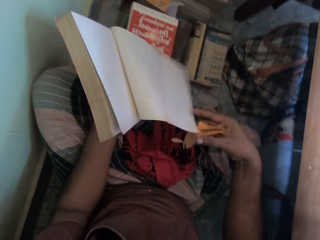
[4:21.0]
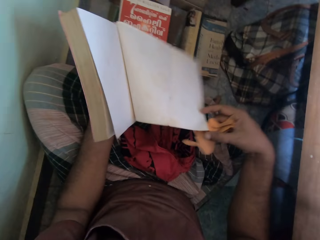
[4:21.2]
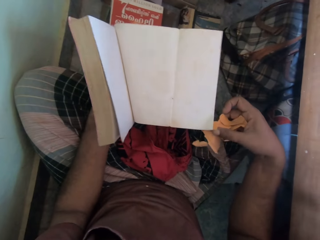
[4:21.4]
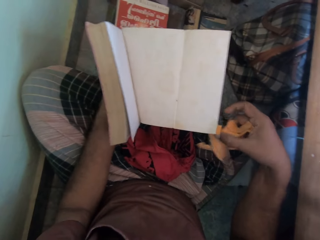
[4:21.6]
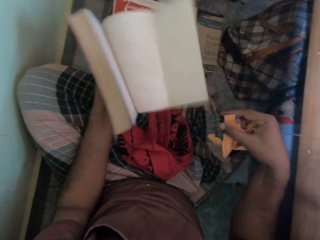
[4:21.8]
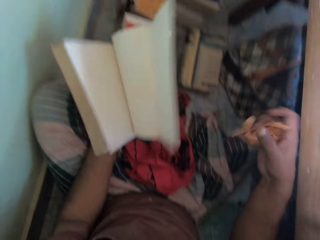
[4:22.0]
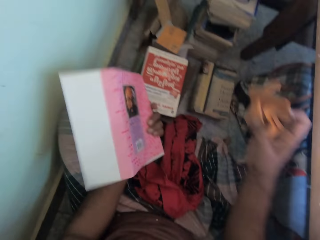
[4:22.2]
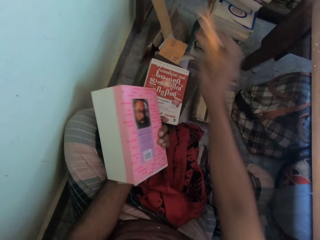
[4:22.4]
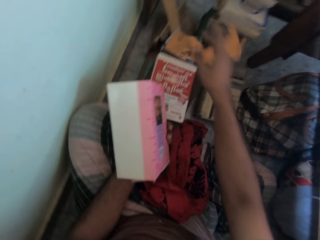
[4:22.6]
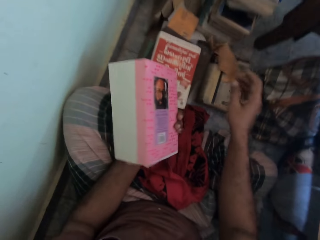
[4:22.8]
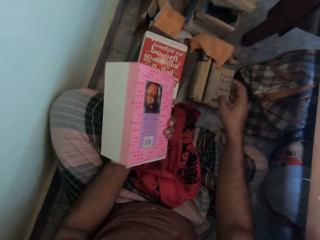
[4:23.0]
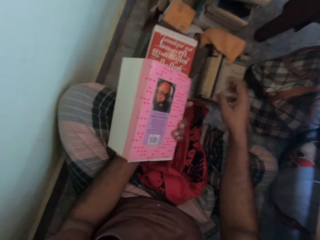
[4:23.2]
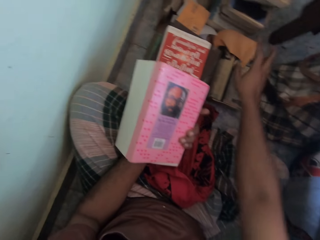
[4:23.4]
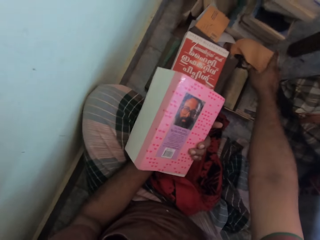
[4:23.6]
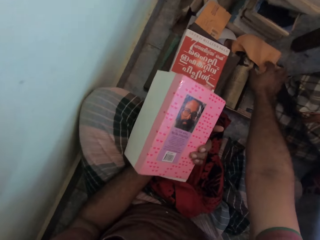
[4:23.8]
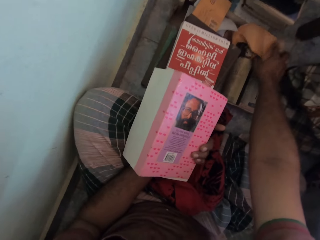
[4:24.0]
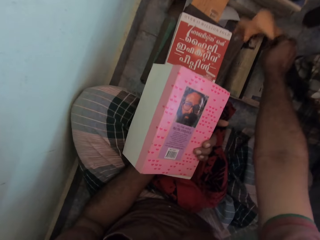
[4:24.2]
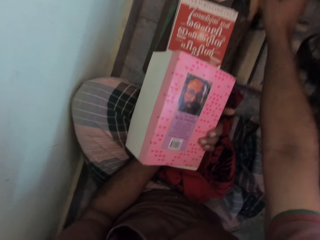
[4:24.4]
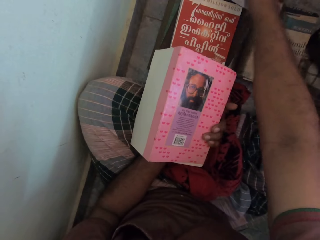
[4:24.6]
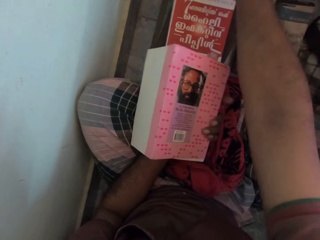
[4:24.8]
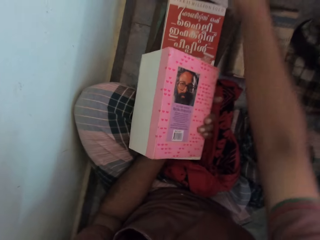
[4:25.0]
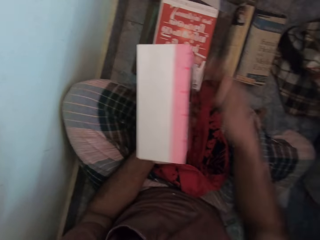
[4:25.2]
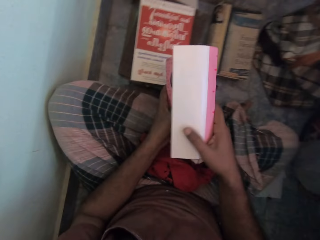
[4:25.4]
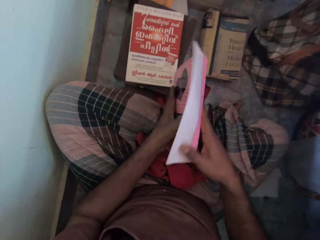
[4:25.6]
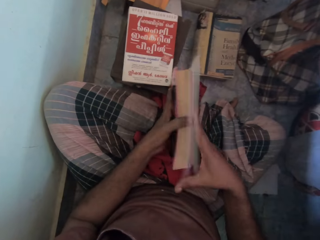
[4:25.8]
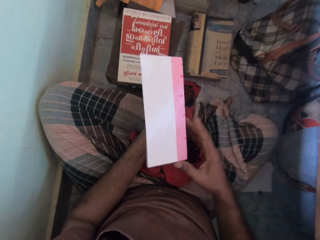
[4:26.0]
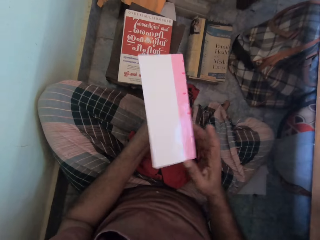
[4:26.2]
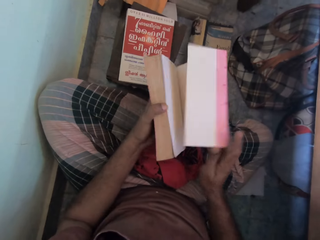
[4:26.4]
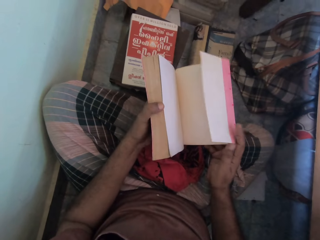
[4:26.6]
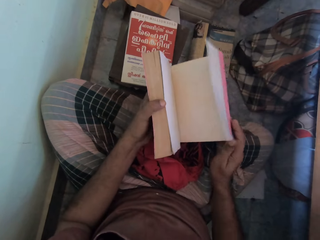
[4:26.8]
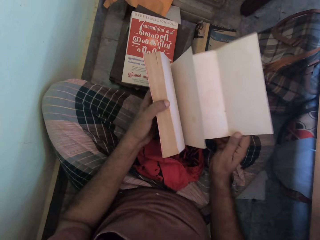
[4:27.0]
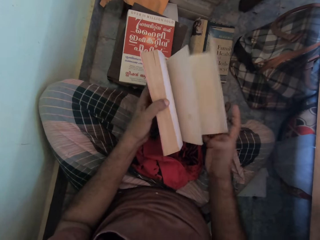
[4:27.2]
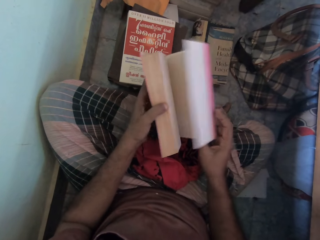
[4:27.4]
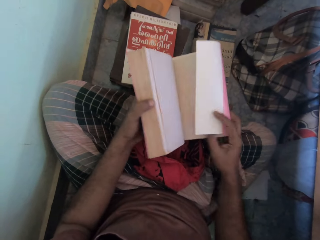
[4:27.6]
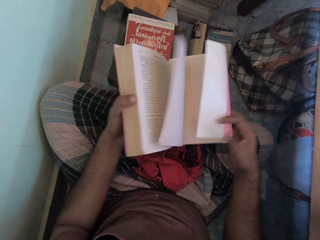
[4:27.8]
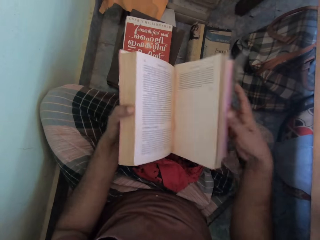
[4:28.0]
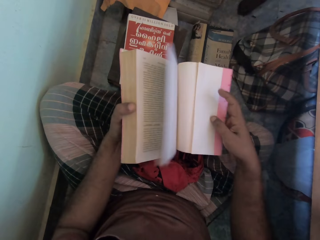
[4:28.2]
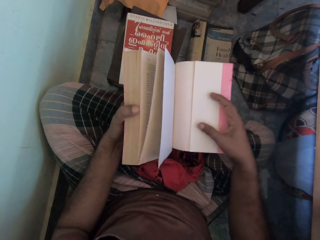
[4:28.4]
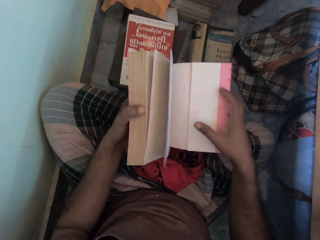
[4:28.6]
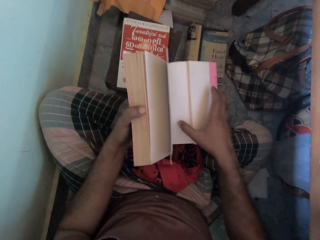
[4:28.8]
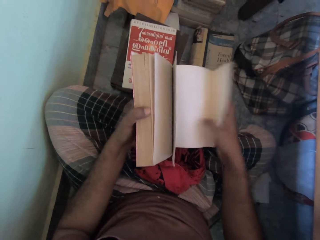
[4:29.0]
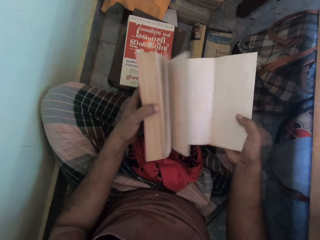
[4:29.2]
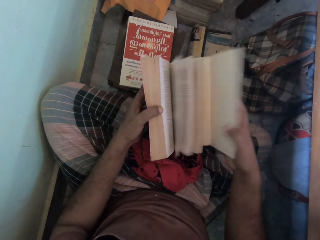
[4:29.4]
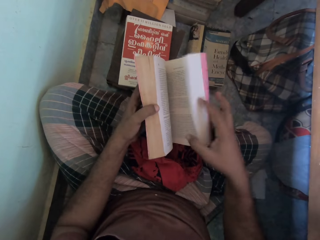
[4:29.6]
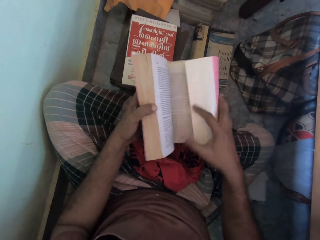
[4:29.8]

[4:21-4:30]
The camera wearer drops the paper on the books on the floor with his right hand. He throws the book cover aside. He picks up the paper from the books on the floor with his right hand. He throws the book cover aside again. He drops the paper on the floor with his right hand. He holds the book's cover with both hands. He removes the book cover. He adjusts the book's cover with his right hand.

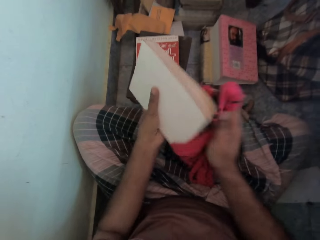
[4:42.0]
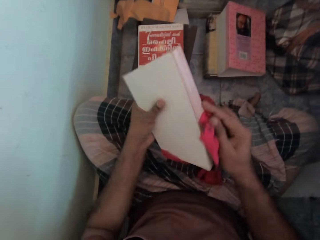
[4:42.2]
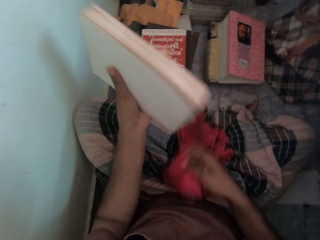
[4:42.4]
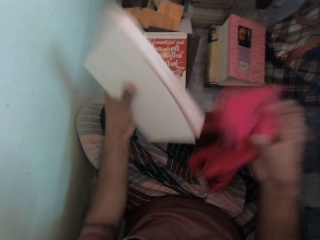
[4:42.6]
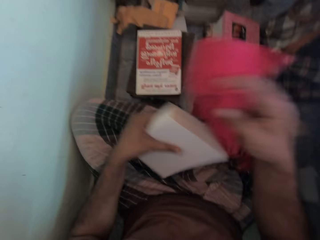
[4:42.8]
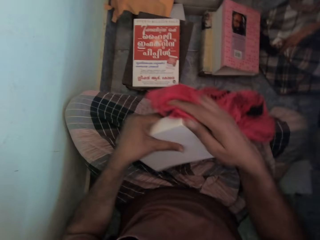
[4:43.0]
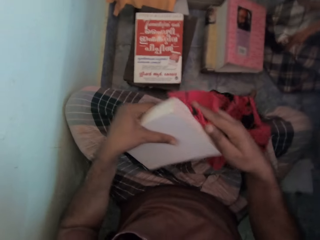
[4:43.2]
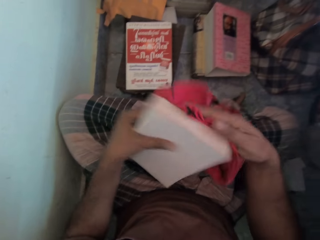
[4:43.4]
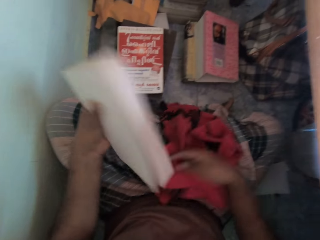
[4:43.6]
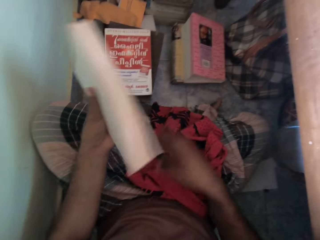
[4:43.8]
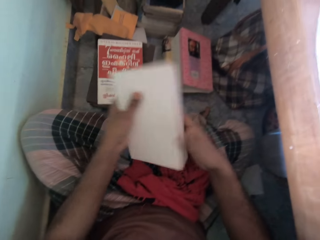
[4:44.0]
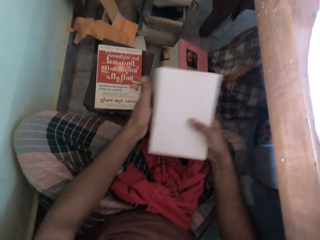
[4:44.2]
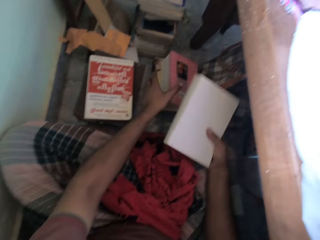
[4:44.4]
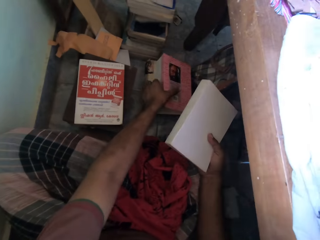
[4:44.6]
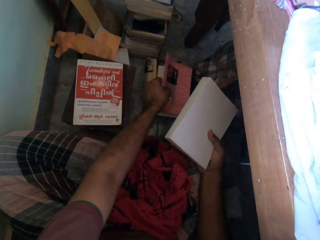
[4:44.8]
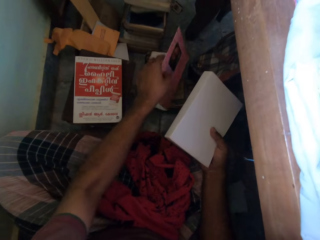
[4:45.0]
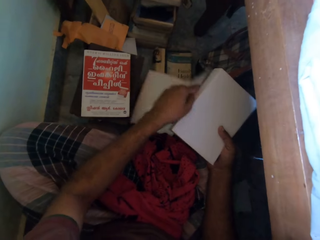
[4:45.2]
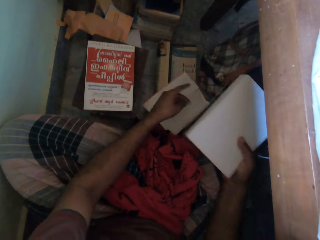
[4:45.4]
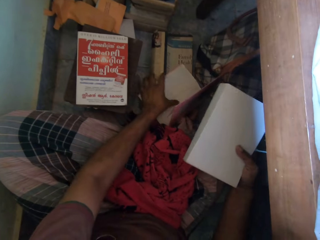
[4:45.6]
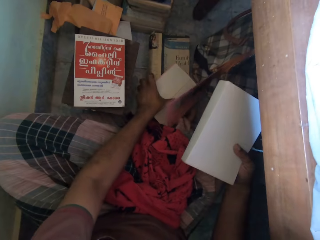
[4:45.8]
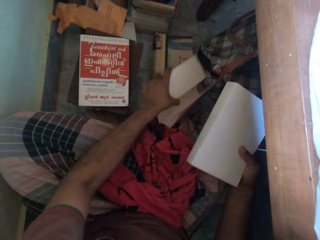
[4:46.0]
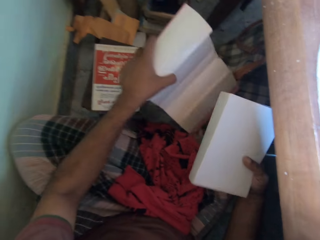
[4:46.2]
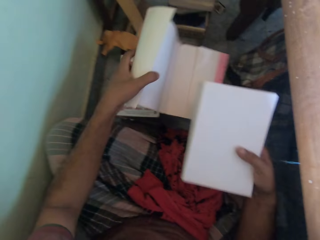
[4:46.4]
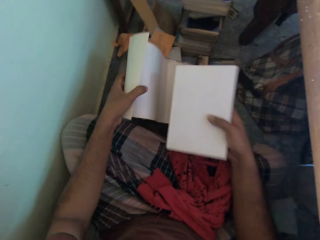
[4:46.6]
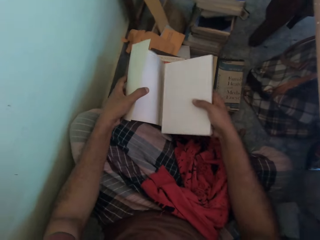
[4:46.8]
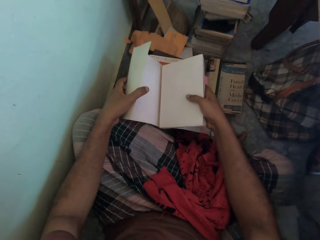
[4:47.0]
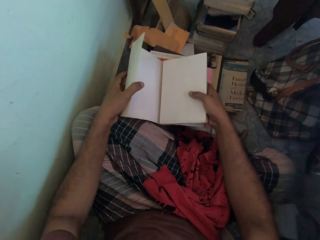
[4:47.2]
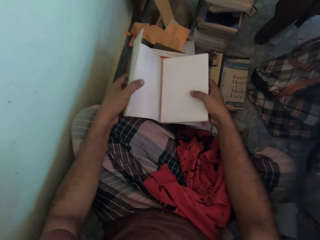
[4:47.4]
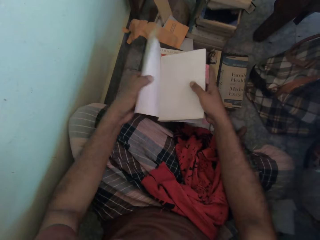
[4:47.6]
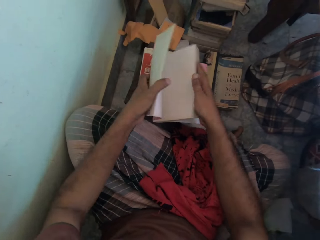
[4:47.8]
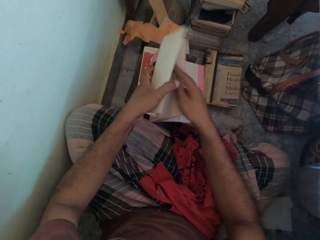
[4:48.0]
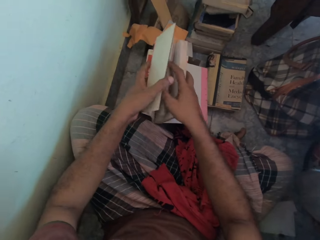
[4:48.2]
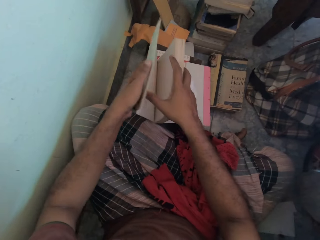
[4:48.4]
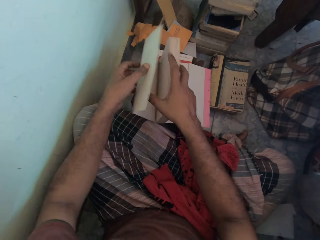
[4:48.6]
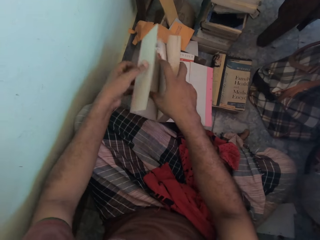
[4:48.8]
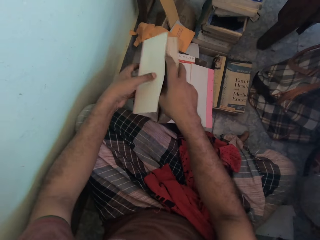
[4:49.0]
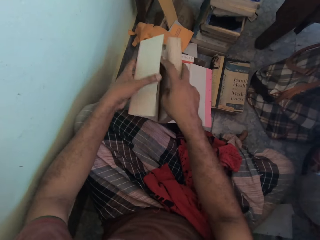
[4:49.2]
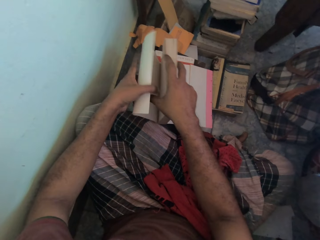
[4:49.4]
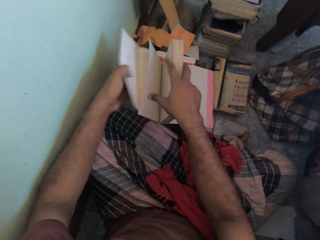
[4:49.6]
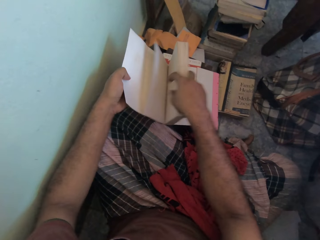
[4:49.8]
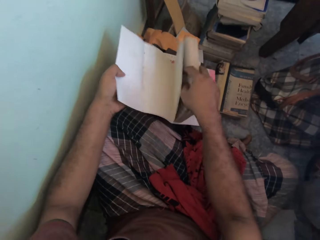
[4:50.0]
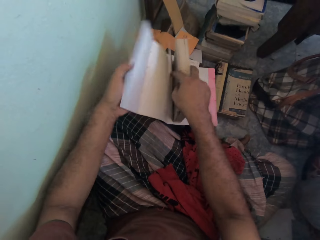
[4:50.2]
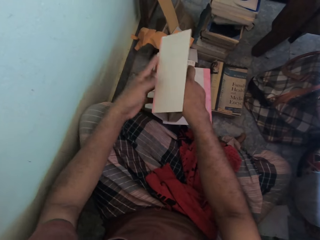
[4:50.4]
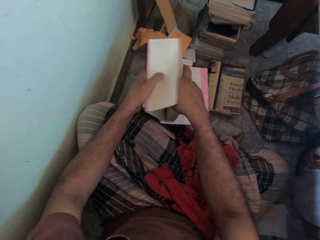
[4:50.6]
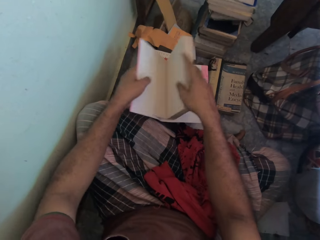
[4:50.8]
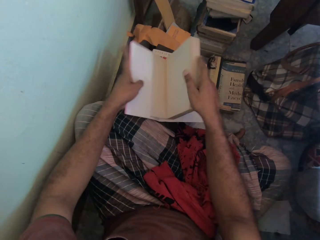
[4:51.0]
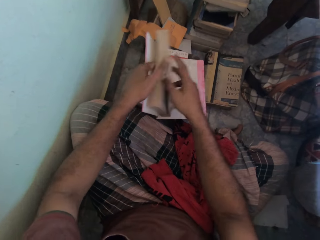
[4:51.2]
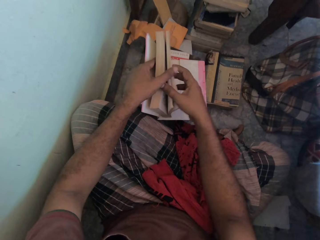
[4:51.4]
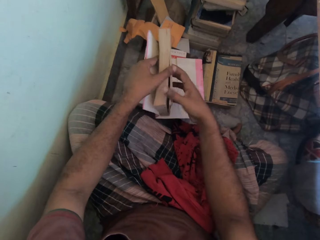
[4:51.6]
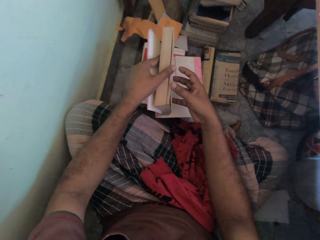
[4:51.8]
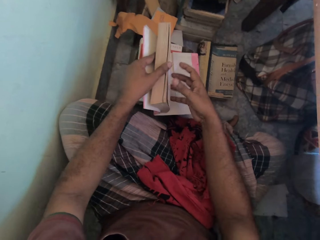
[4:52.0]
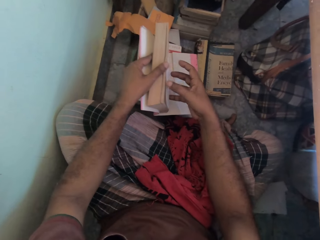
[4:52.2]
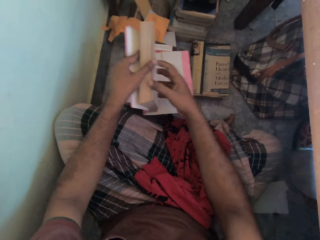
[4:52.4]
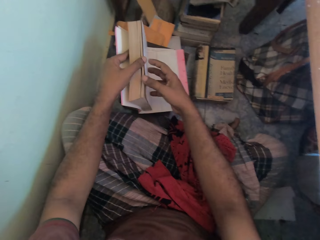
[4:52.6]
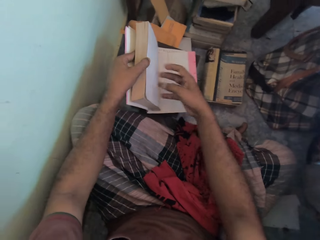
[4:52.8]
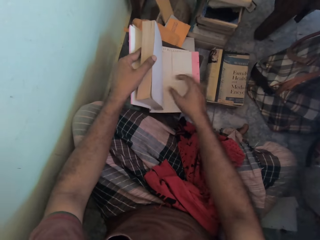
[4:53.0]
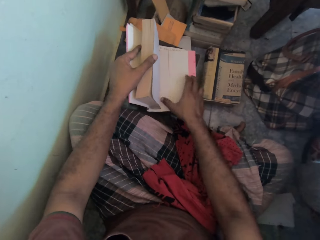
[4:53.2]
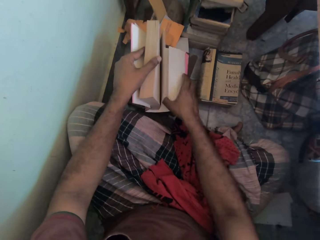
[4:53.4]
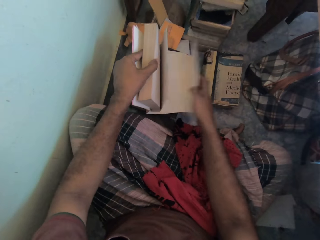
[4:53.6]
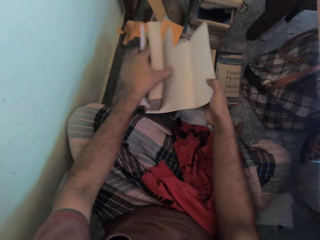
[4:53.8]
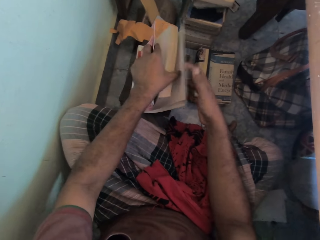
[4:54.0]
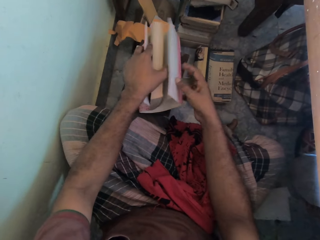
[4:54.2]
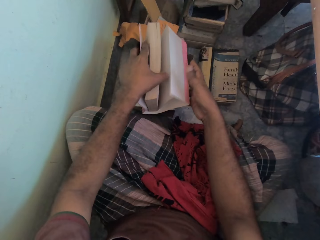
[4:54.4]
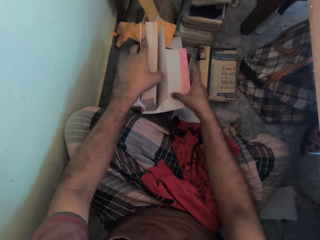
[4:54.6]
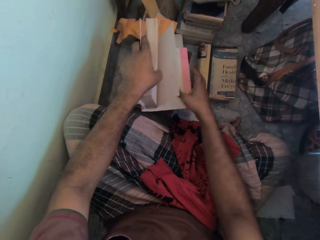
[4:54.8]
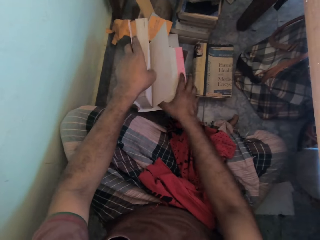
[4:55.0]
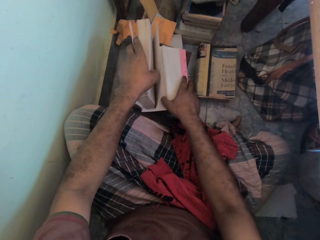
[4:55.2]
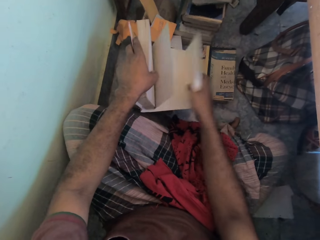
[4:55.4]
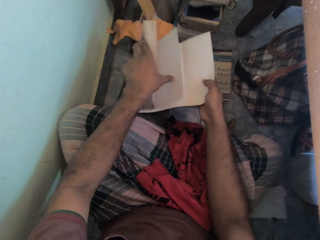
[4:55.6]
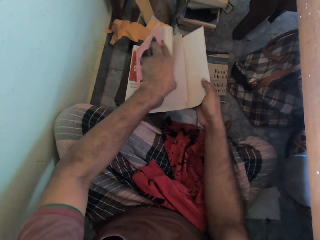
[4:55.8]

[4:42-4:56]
The camera wearer drops the napkin on his lap with his right hand. He passes the book to his right hand from his left hand. He picks up the book's cover from the pile of books on the floor with his left hand. He picks up the book. He places the book cover in his left hand on a stack of books on the floor. He wraps the book in his right hand with the book cover in his left hand on the stack of books on the floor.
